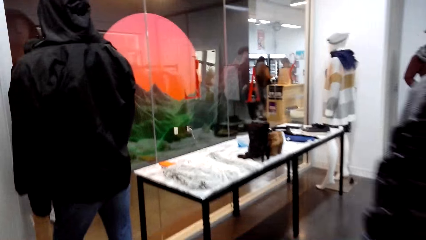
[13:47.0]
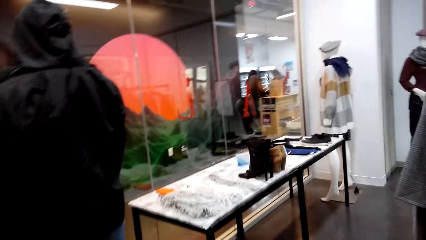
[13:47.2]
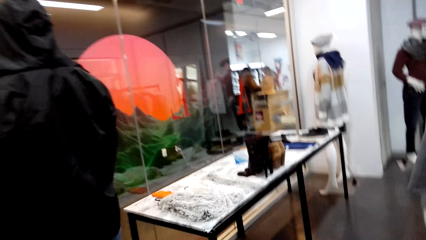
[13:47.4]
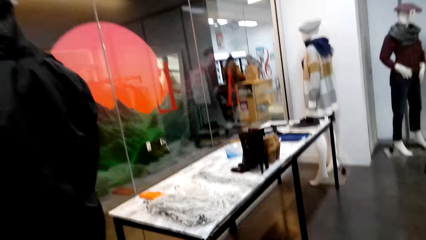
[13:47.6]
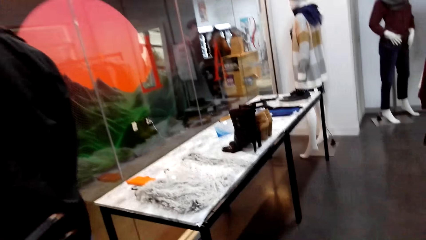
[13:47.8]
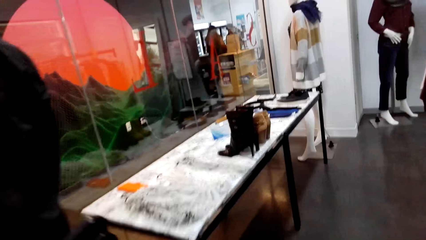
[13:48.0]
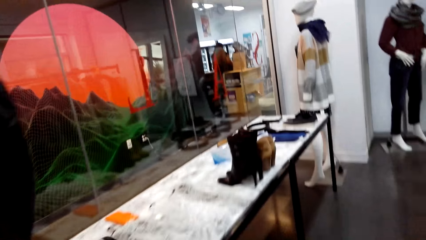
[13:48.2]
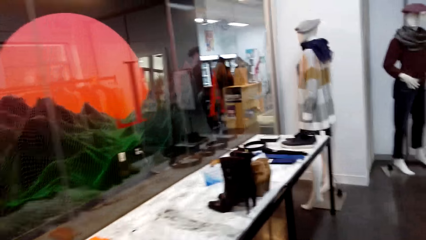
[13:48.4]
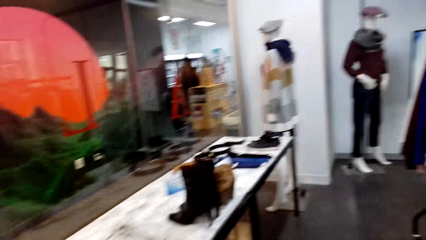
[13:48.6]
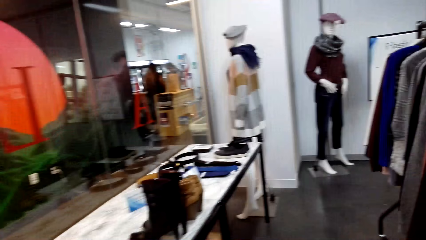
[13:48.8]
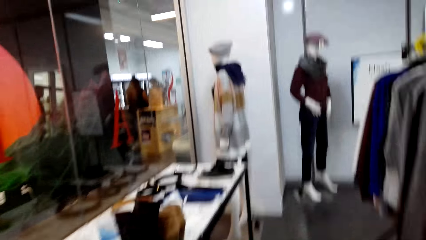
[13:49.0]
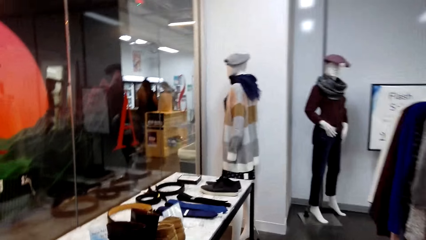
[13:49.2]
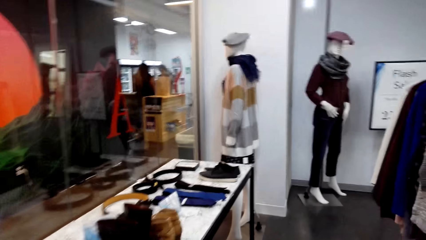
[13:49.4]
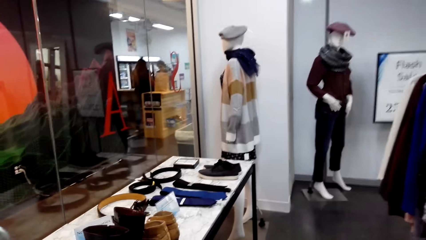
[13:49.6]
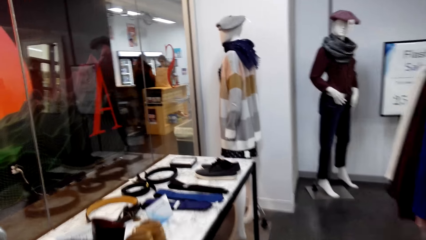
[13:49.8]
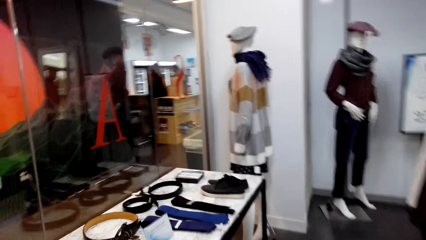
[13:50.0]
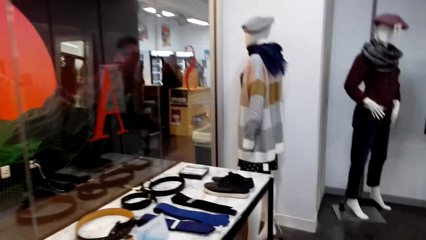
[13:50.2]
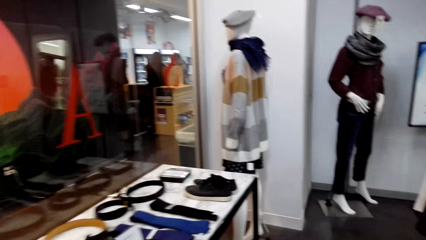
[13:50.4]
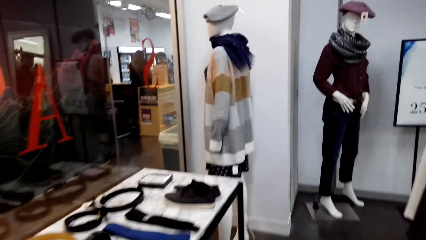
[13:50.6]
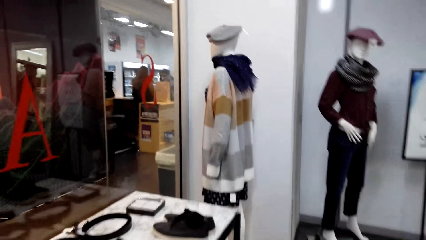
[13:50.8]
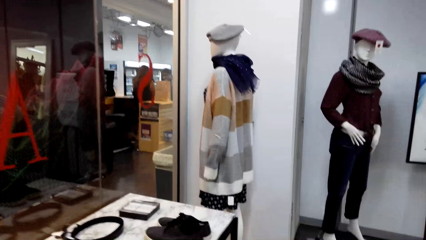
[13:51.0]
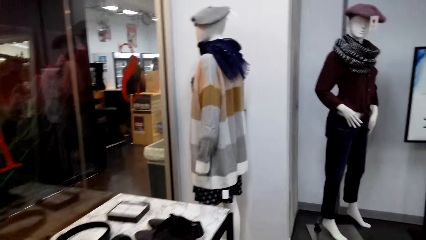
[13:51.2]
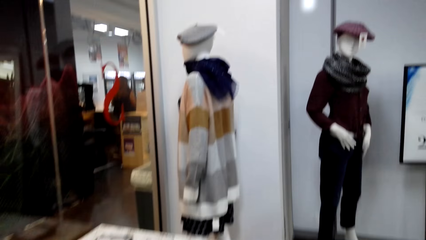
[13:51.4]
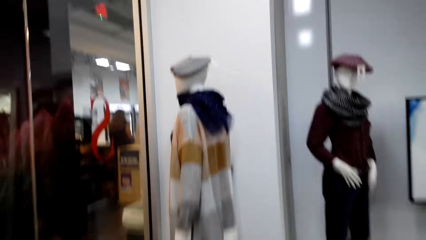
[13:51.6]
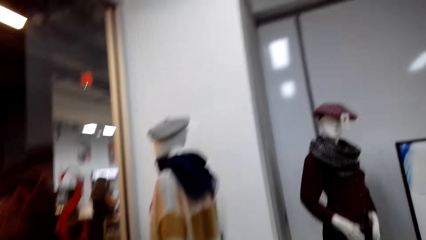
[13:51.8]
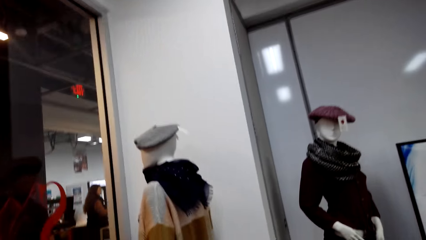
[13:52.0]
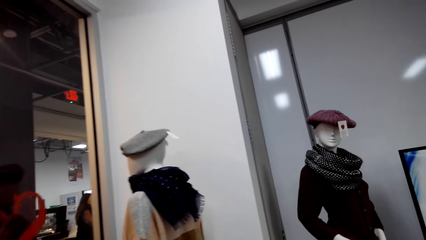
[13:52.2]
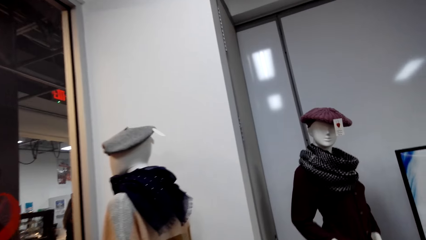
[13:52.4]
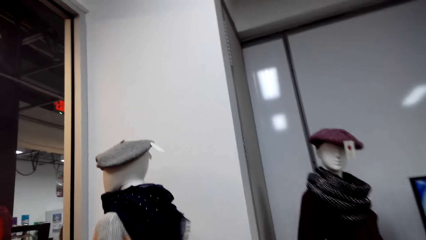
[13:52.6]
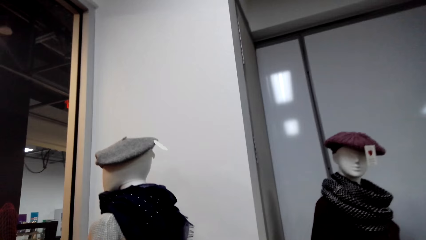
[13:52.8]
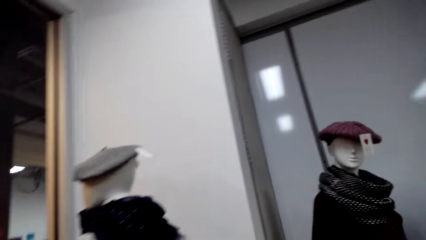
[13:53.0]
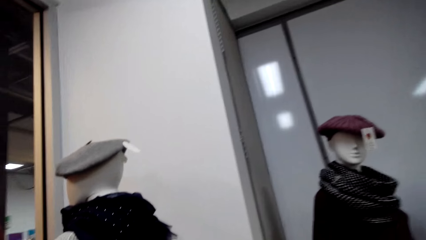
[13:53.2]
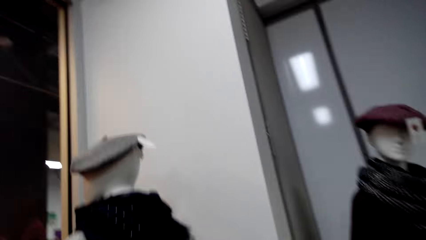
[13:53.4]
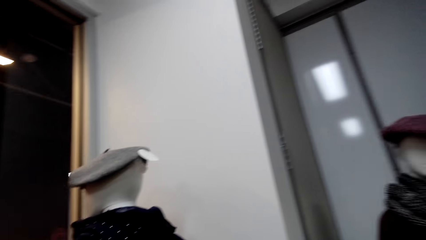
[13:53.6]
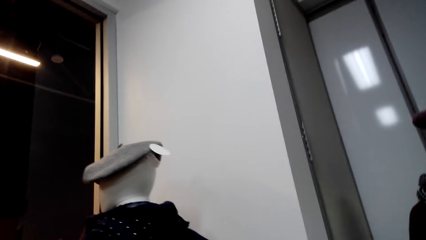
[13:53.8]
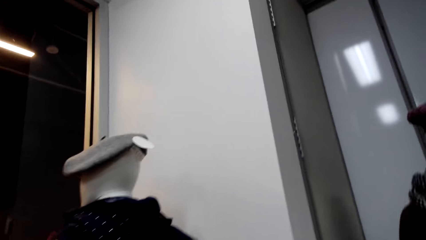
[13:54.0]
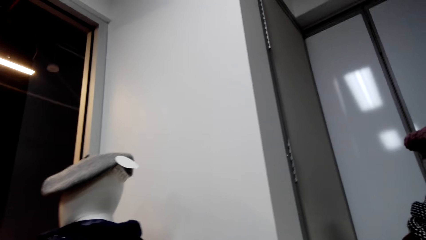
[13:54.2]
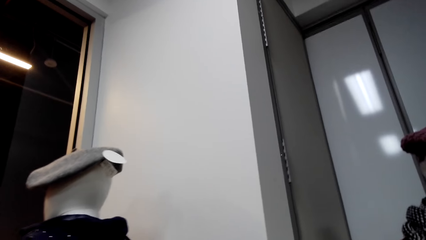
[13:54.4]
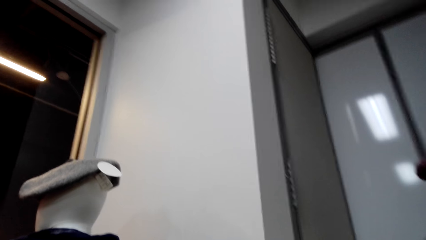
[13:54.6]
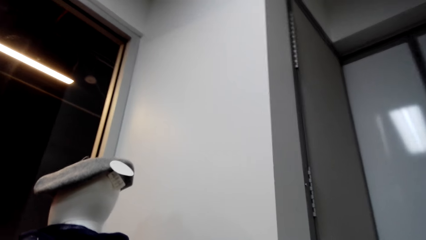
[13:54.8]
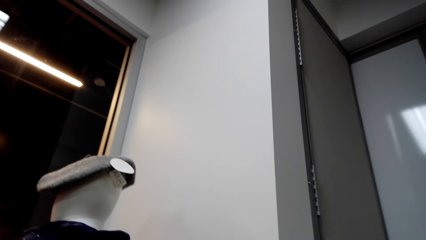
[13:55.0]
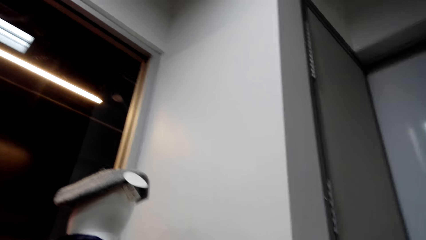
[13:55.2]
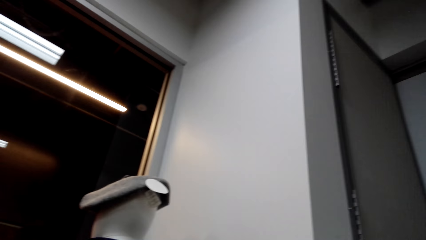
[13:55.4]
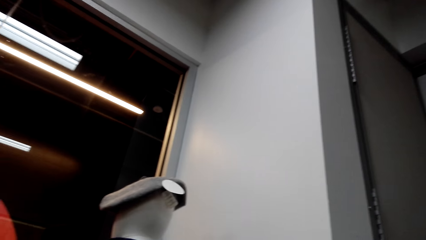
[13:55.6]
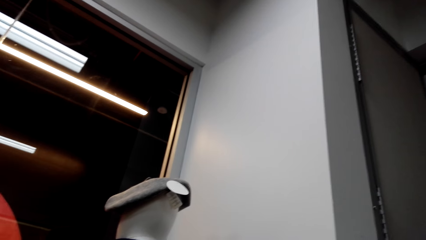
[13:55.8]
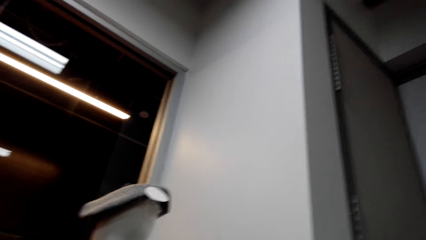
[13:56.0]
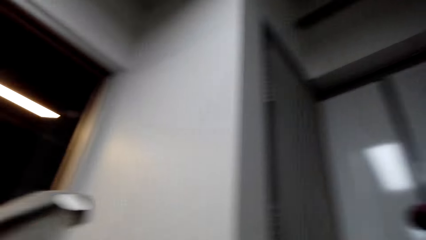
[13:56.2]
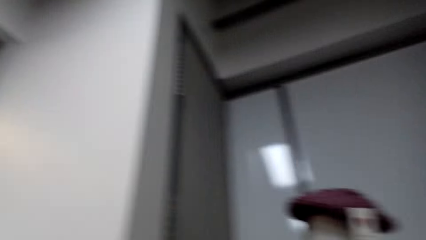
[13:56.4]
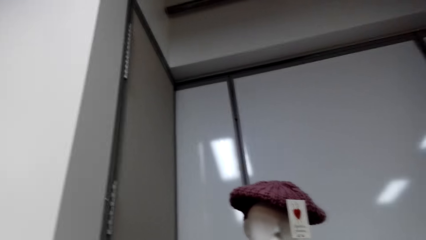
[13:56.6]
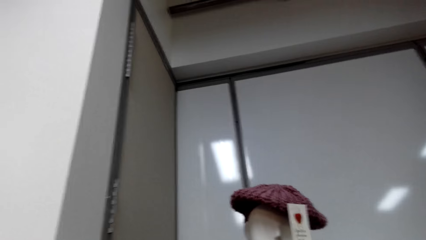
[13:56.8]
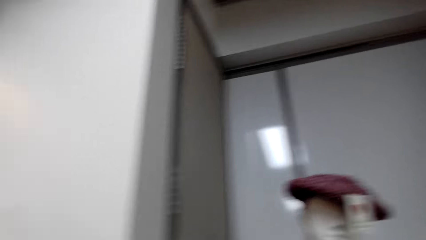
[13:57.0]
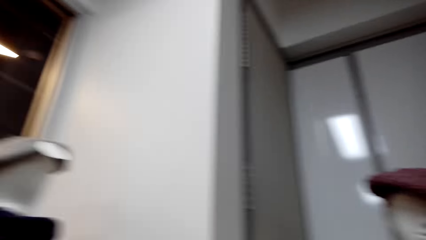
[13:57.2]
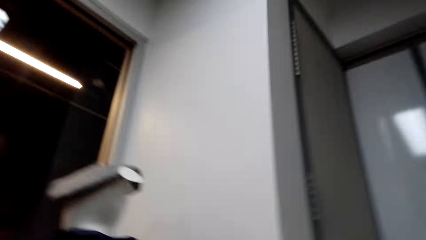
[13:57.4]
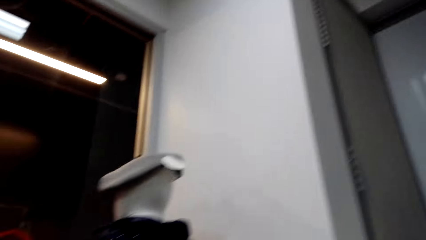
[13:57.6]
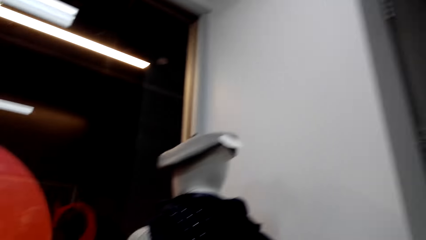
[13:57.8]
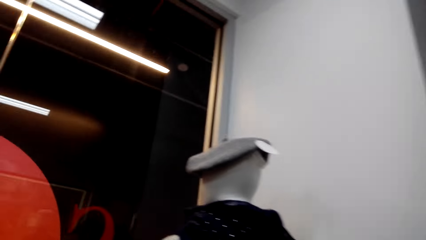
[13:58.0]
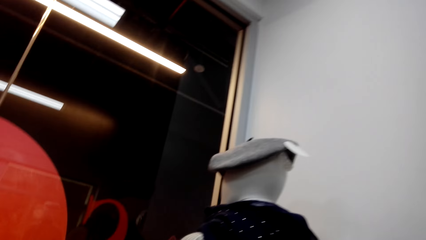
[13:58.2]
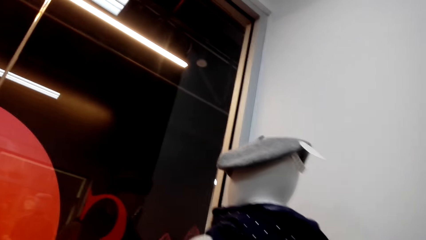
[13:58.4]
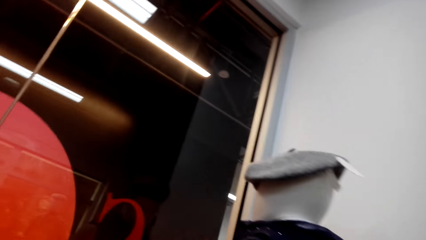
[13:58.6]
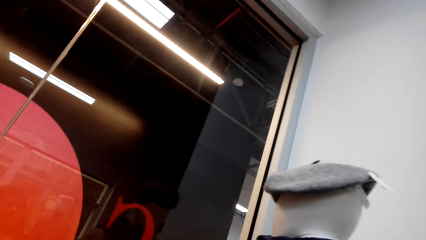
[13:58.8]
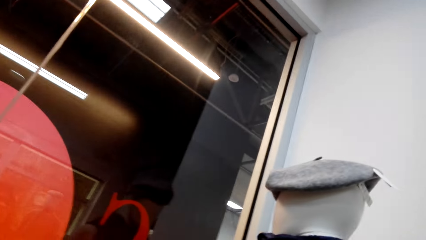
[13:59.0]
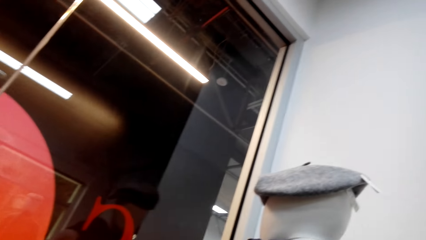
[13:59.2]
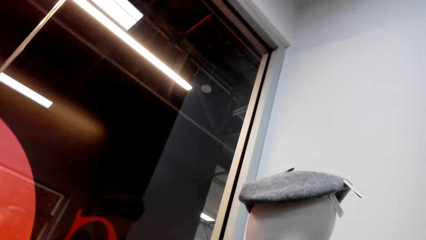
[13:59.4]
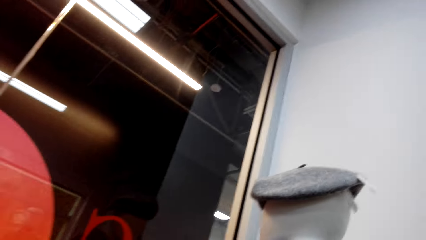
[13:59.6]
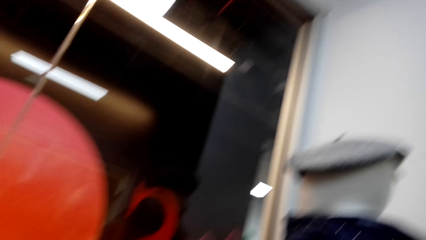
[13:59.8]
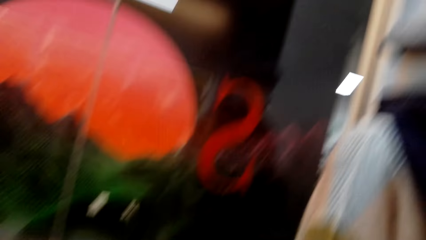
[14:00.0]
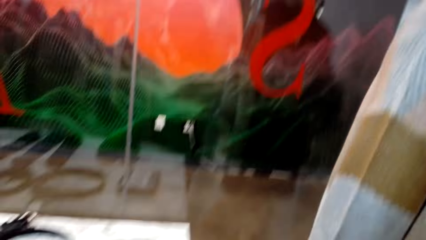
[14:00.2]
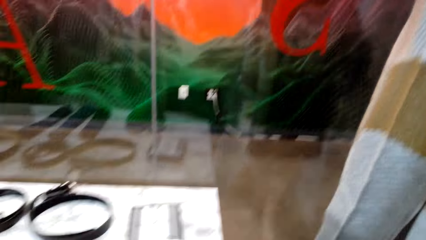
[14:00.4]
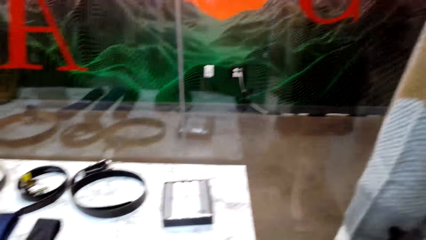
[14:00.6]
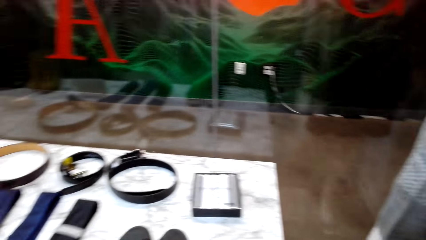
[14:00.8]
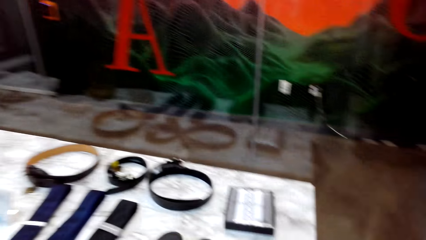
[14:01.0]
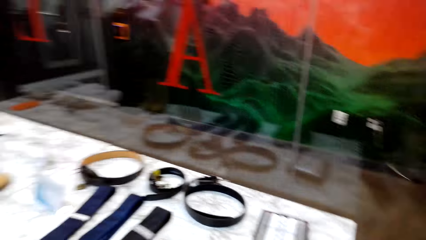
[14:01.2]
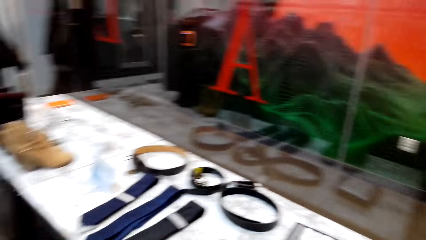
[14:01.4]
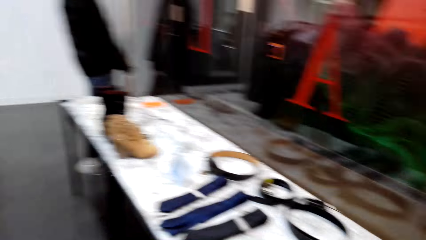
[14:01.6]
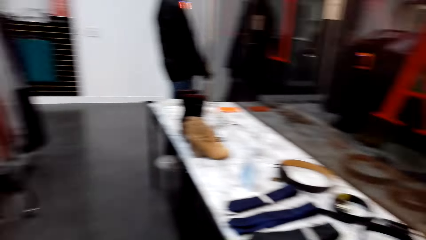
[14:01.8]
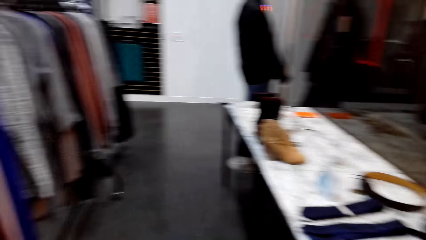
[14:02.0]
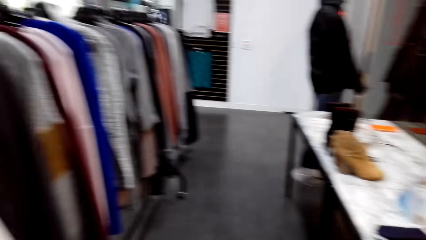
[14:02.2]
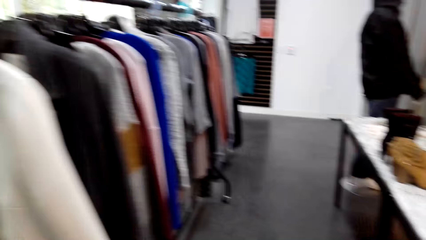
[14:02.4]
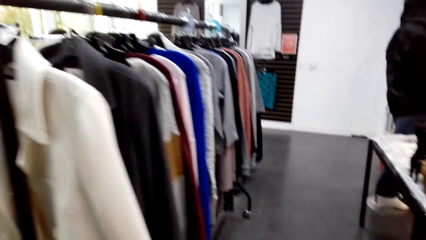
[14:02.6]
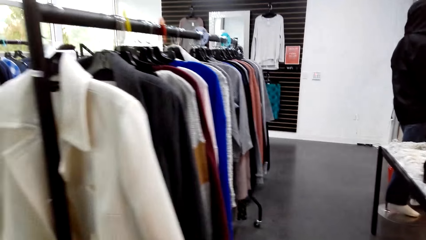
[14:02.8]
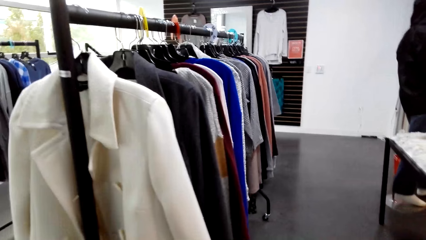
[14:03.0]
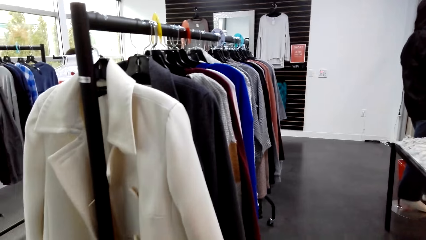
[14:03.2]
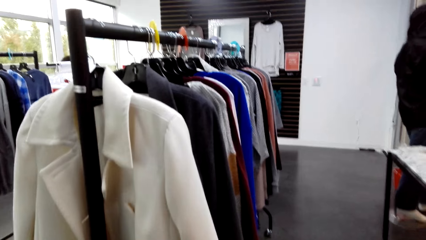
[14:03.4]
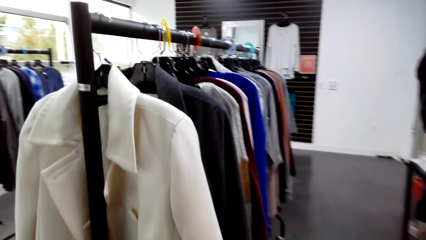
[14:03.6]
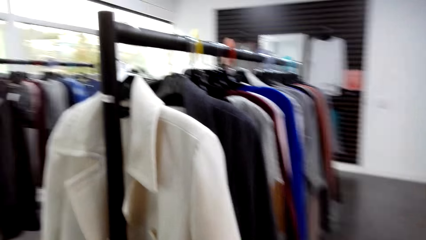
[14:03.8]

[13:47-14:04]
The camera wearer walks in the room. They stare at the wall. They look at the cloth. They look around.
